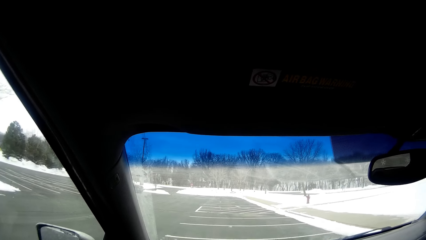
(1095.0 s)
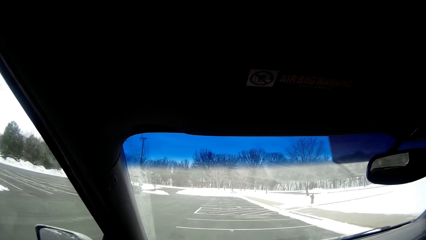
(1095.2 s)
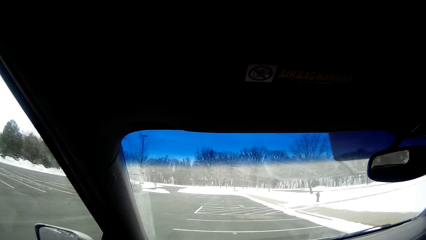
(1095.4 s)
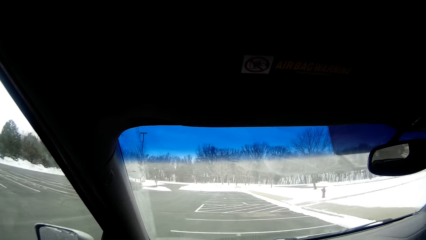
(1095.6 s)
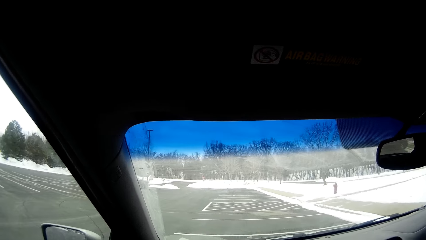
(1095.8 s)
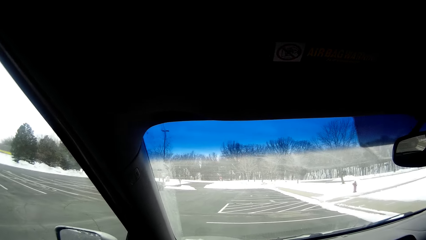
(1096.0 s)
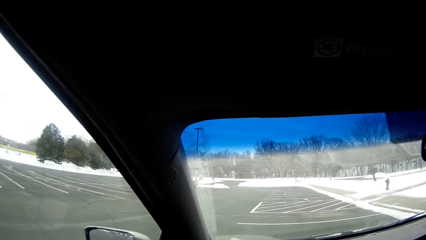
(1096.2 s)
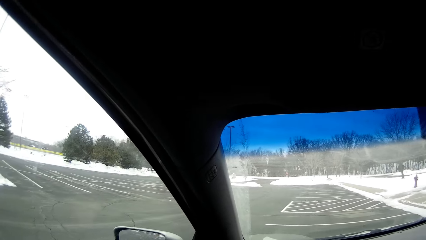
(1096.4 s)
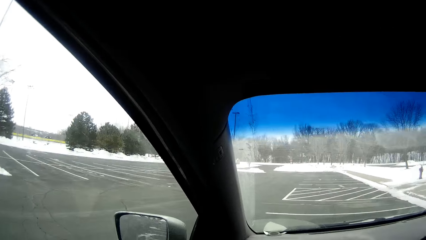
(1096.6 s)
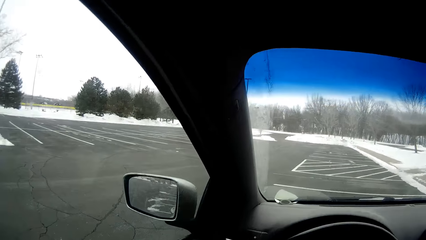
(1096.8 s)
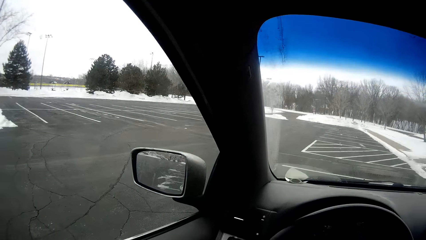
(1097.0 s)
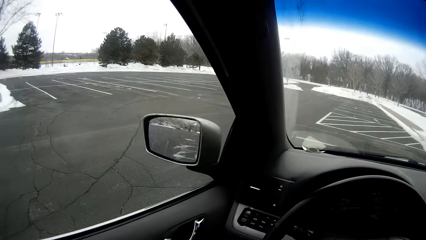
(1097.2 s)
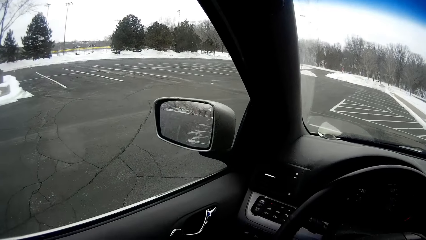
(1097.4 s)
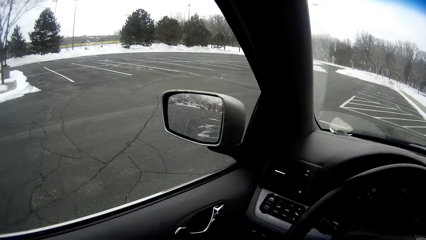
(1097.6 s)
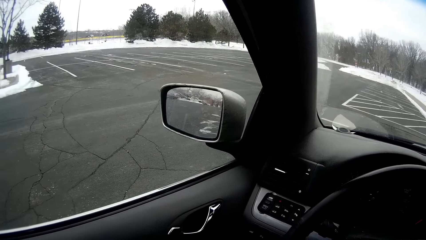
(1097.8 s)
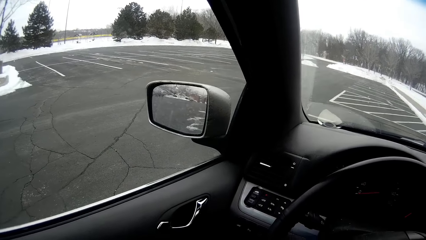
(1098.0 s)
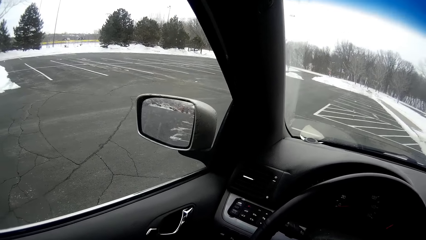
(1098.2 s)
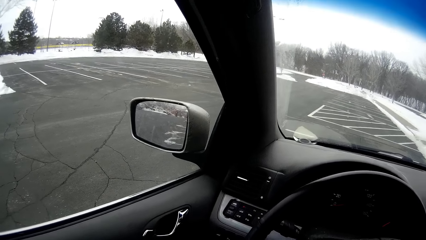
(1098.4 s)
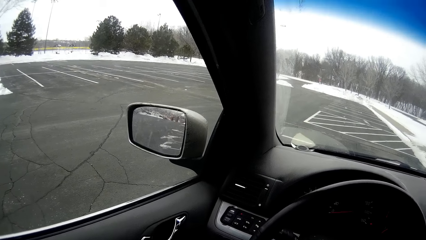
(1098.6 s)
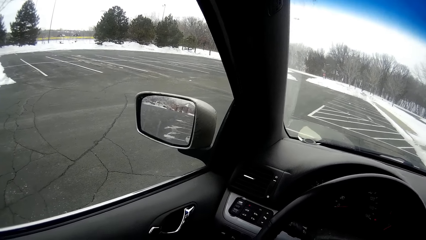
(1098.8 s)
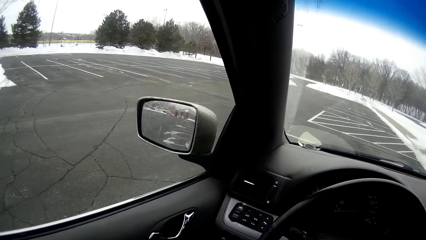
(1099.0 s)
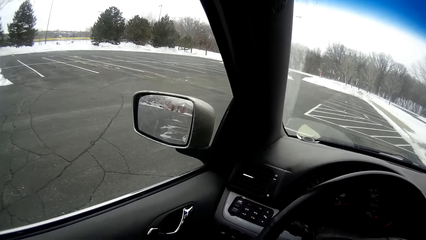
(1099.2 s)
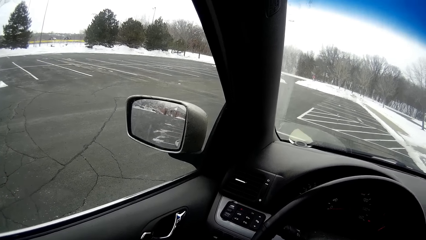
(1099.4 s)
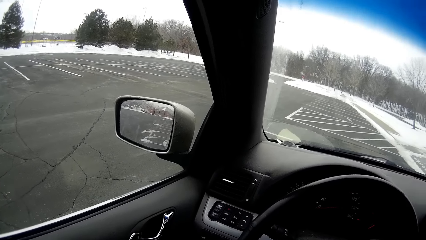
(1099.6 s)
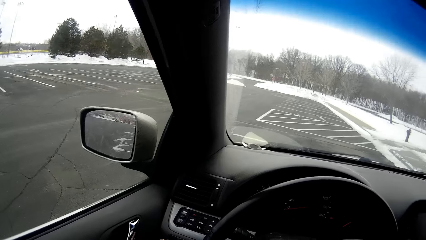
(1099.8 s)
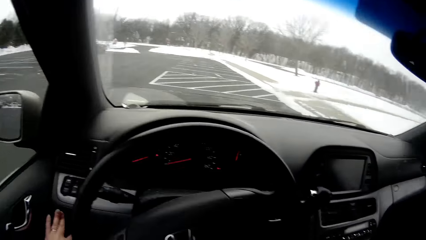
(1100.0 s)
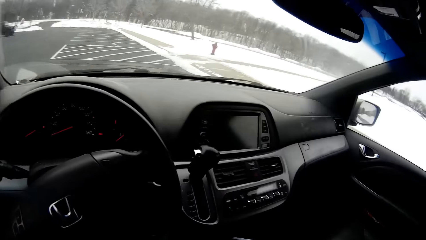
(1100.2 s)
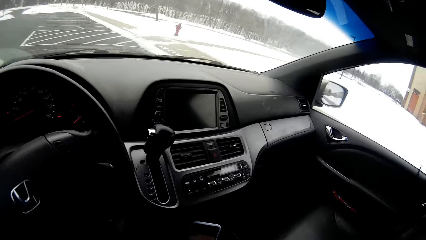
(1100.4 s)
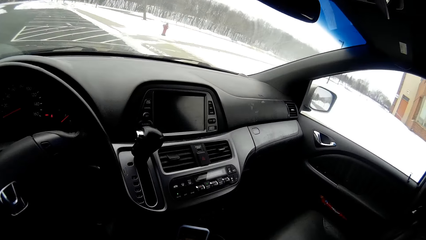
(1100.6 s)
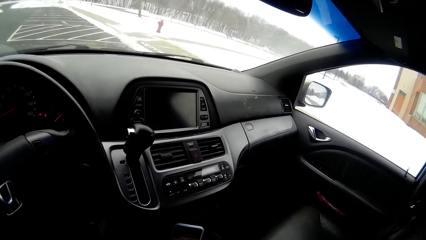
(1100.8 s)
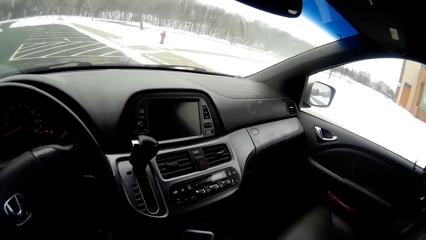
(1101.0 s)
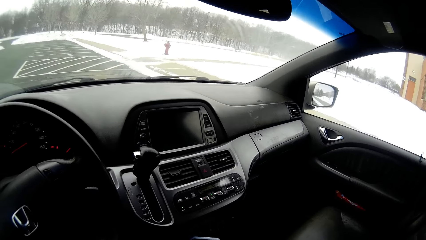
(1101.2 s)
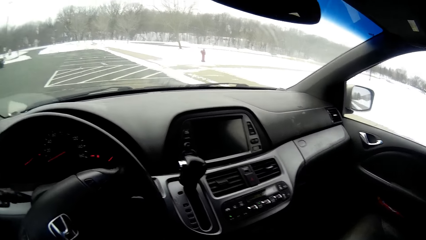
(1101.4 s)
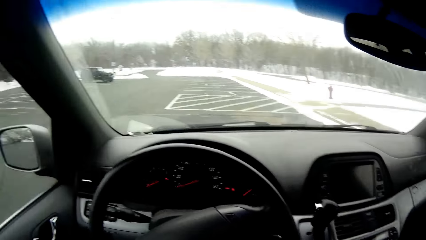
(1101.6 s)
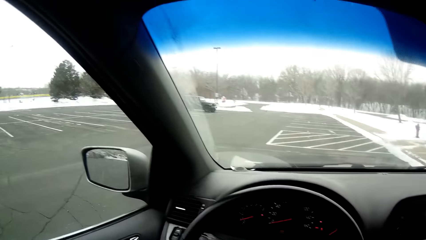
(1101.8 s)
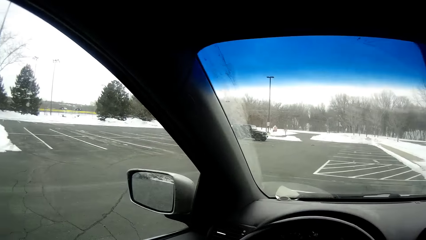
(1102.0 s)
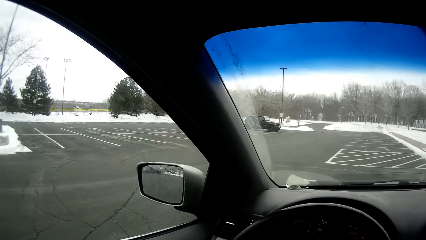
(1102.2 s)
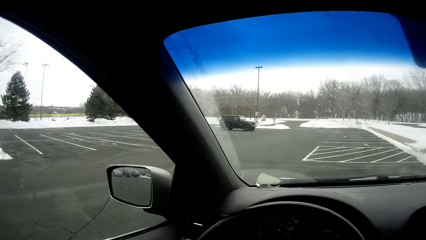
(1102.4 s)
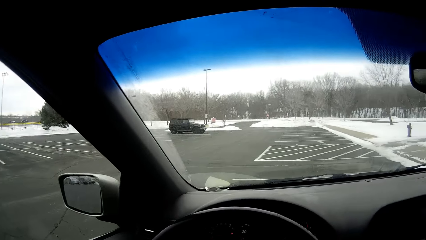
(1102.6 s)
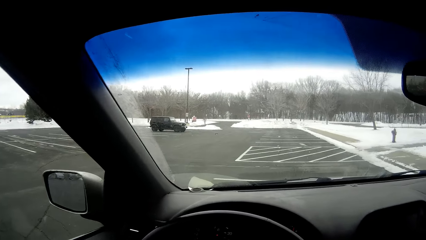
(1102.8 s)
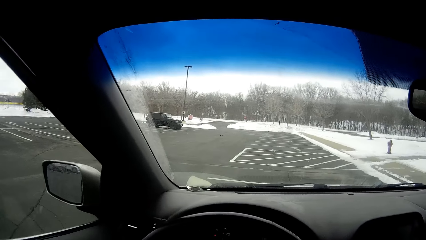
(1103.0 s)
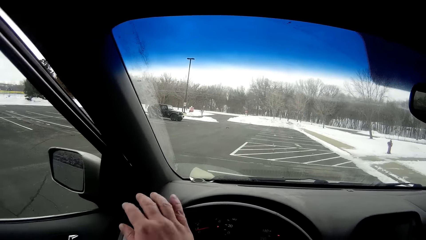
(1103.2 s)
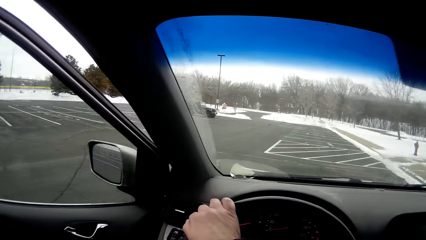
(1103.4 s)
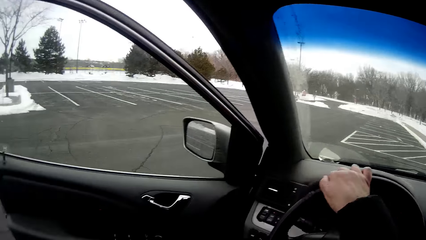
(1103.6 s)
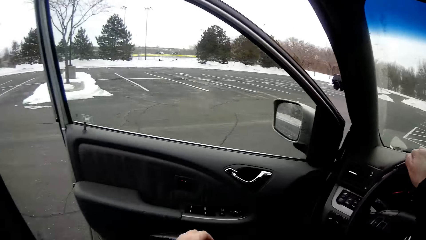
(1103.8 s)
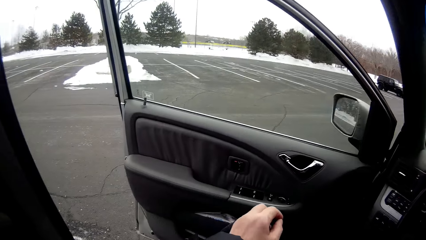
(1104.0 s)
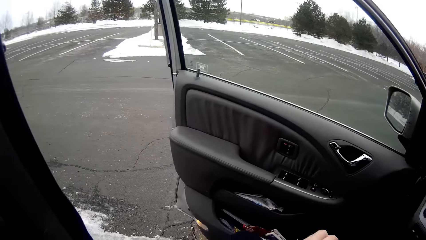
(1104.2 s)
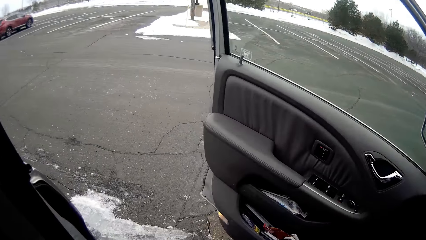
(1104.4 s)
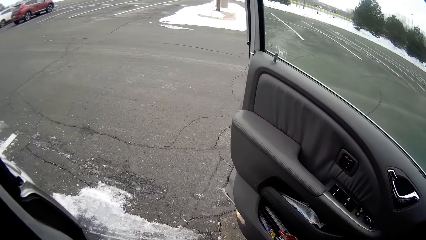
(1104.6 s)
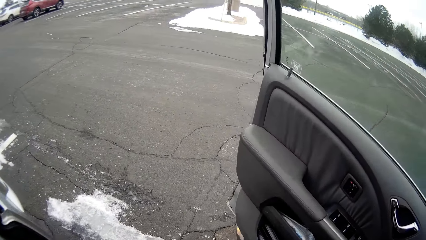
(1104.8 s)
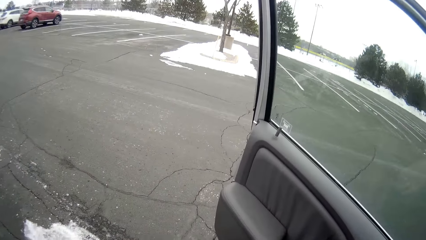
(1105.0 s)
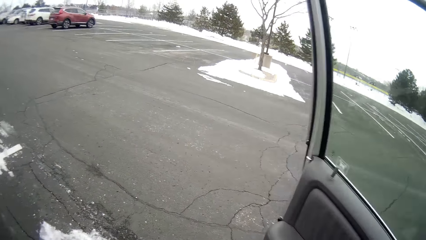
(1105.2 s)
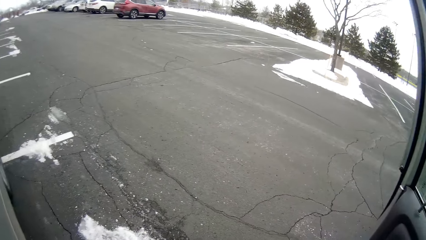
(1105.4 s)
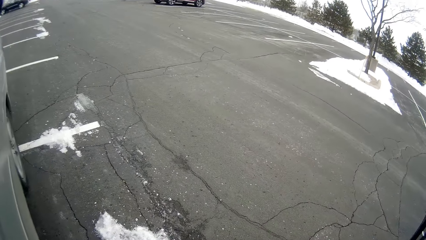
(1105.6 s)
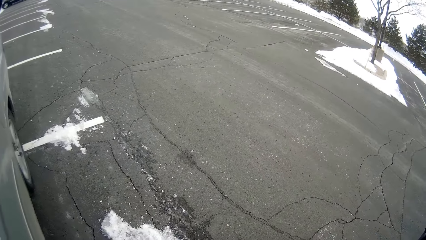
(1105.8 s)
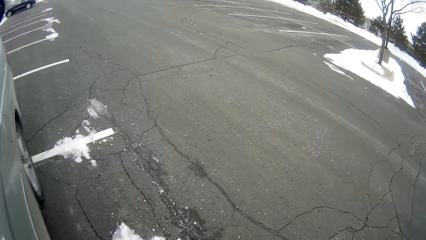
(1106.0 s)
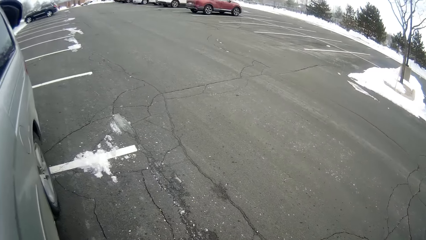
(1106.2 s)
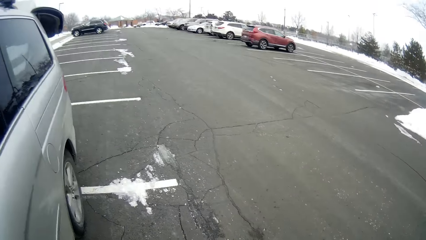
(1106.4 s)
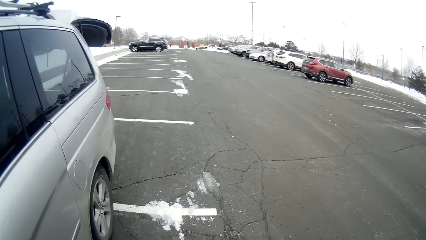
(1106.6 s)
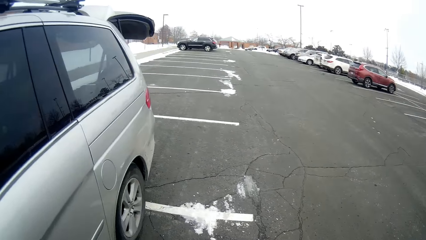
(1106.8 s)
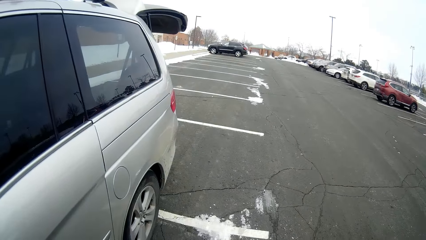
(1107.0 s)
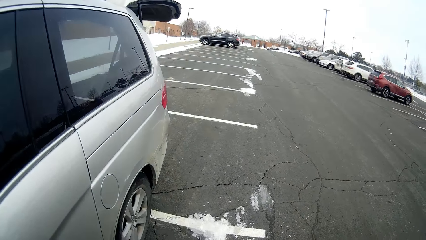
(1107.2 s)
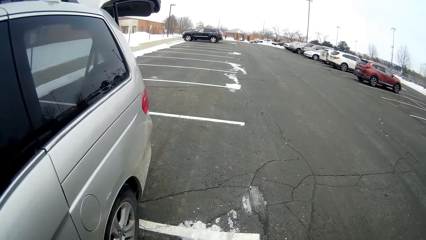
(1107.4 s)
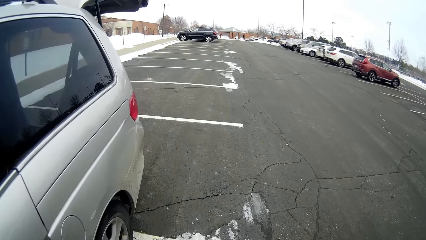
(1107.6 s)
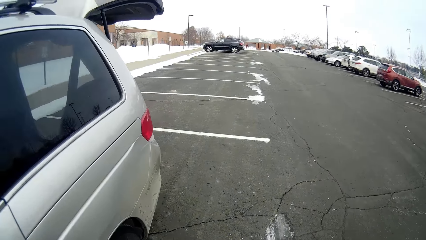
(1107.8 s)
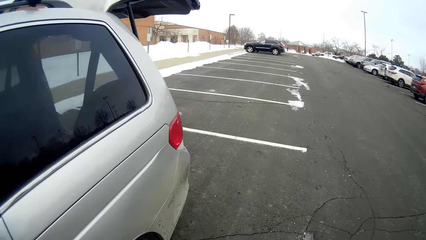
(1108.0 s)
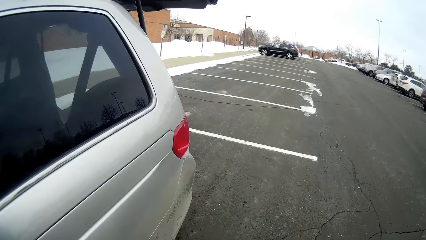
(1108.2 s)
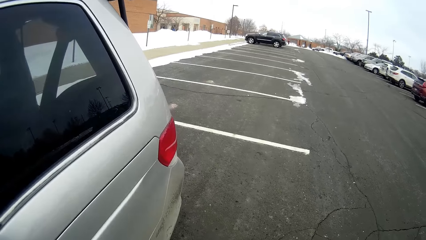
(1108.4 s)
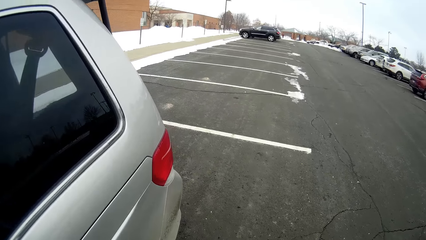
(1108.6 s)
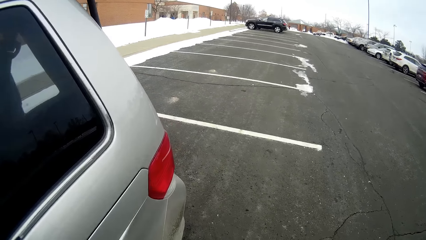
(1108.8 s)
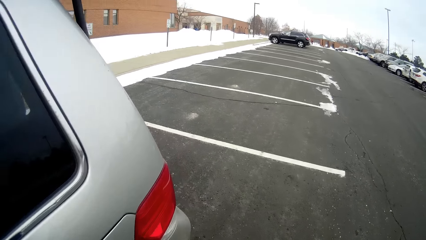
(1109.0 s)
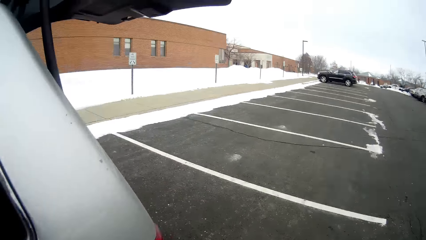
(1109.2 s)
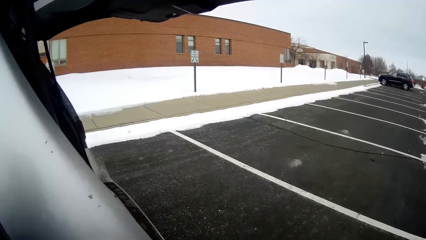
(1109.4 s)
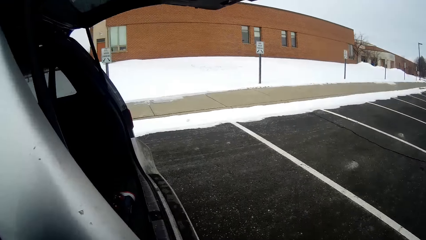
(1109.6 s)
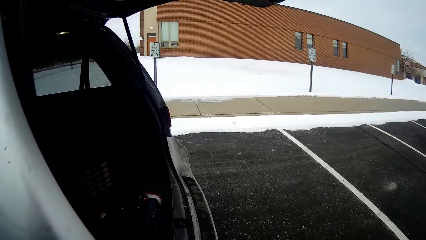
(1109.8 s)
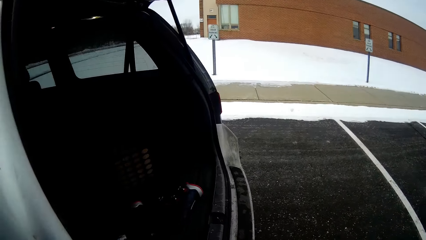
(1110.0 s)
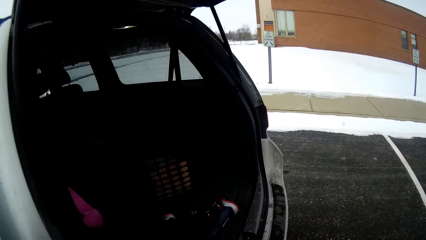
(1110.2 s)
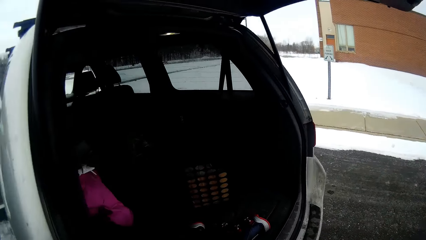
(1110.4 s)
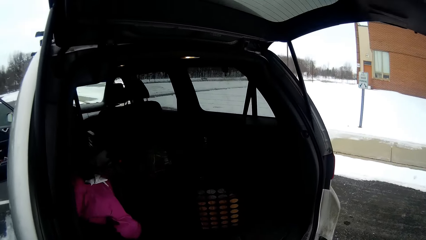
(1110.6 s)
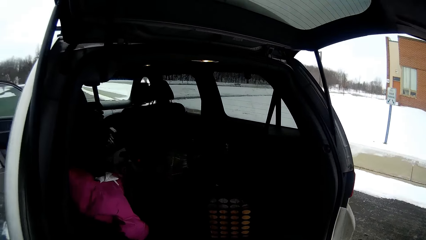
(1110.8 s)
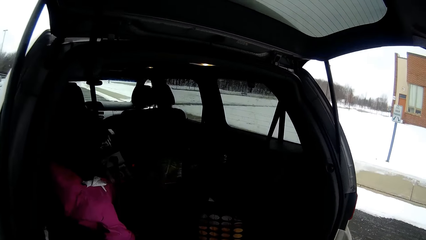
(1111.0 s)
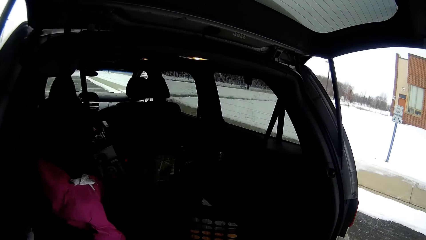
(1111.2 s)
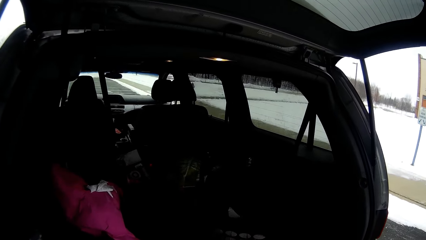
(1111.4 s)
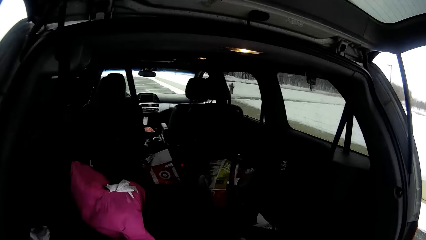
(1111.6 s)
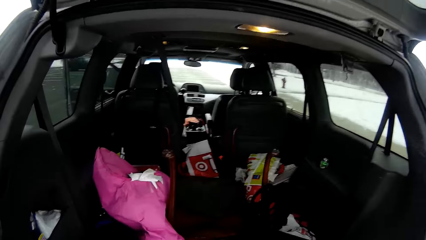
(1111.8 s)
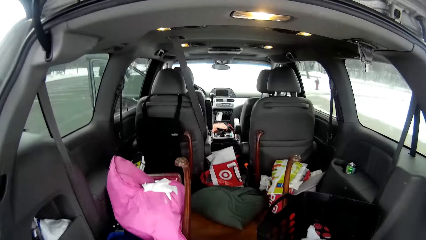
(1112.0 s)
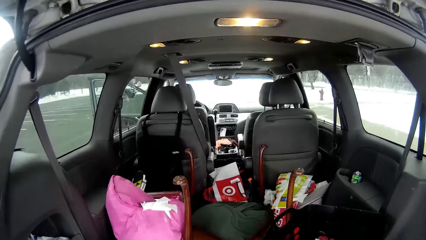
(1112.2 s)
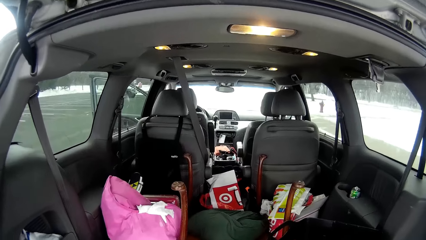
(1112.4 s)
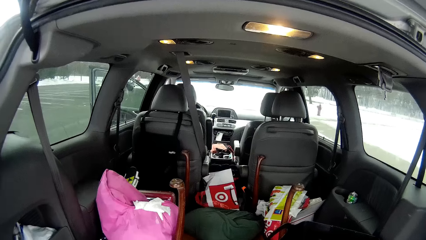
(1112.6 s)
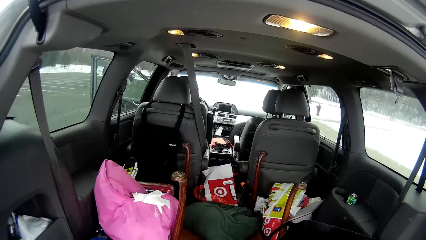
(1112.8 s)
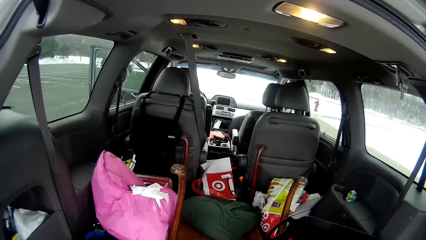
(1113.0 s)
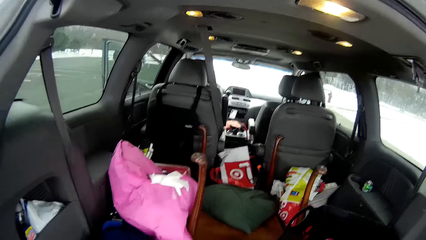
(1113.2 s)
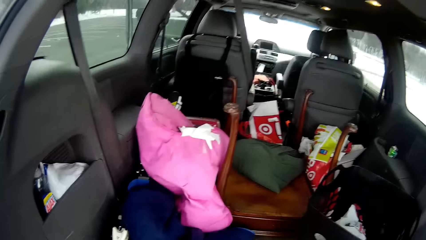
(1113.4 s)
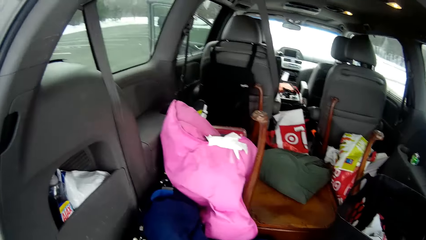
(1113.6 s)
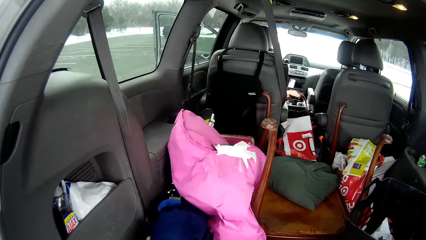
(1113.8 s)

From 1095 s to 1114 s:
The camera wearer stops the car. They look around. They open the car door. They look at the open car boot. They look at items in the car boot.
